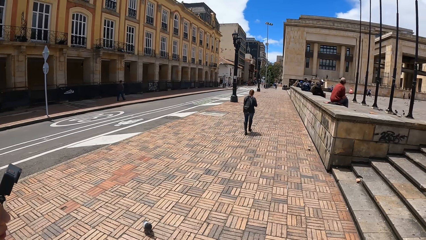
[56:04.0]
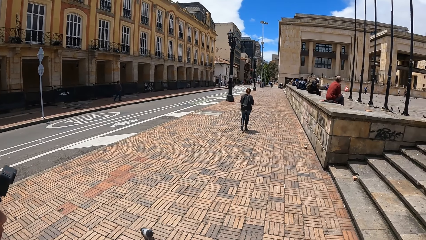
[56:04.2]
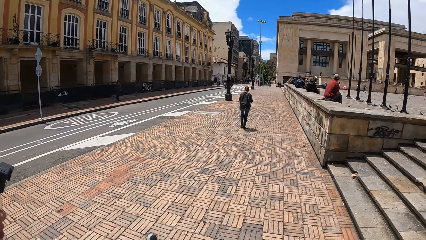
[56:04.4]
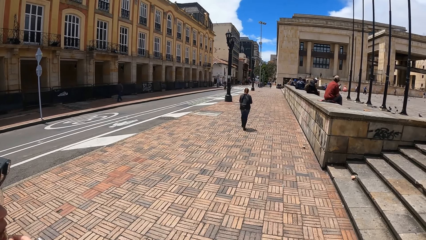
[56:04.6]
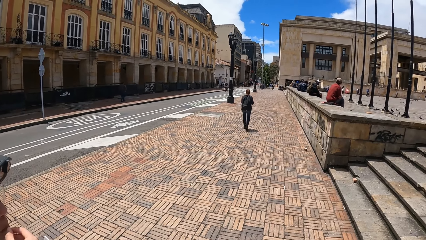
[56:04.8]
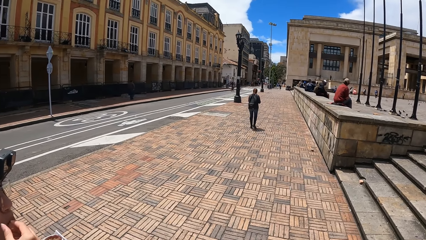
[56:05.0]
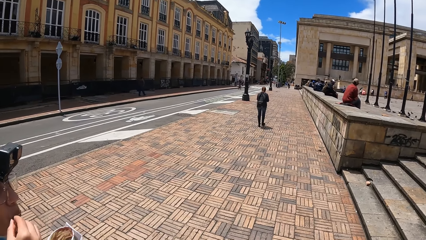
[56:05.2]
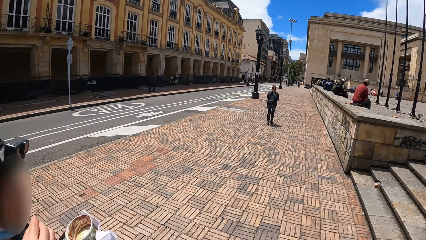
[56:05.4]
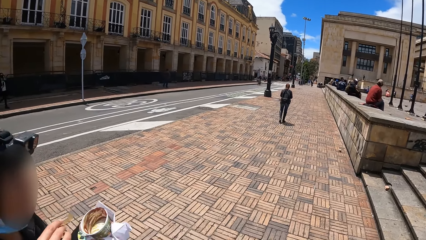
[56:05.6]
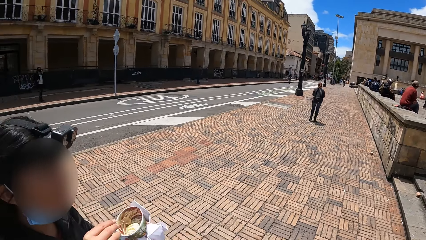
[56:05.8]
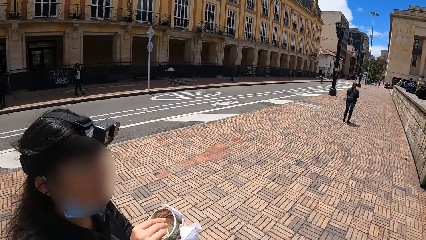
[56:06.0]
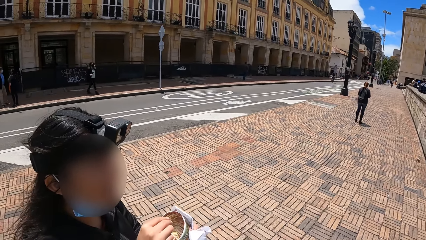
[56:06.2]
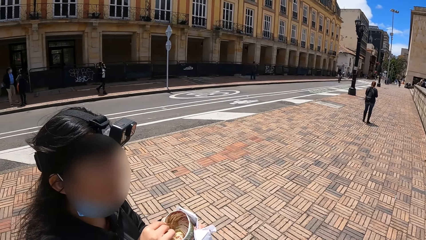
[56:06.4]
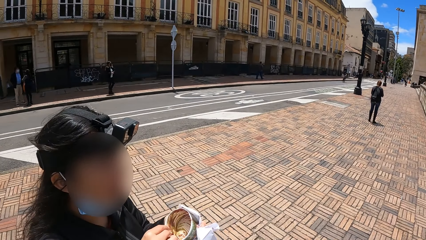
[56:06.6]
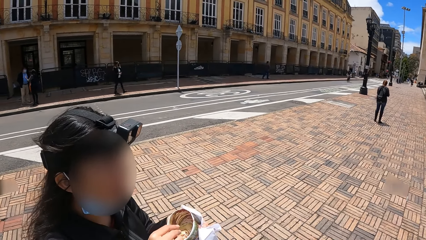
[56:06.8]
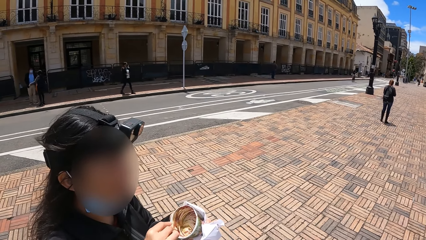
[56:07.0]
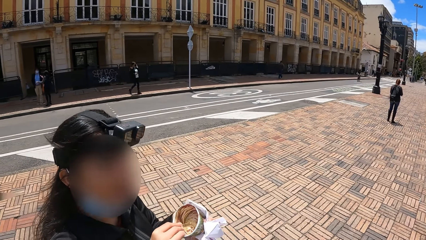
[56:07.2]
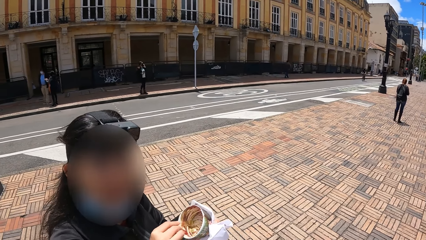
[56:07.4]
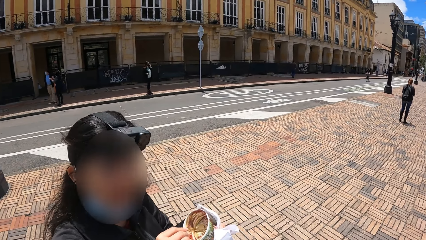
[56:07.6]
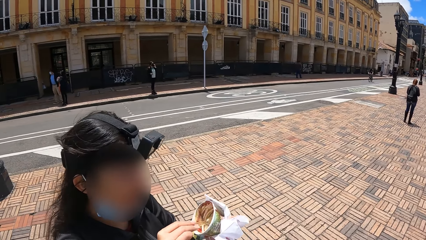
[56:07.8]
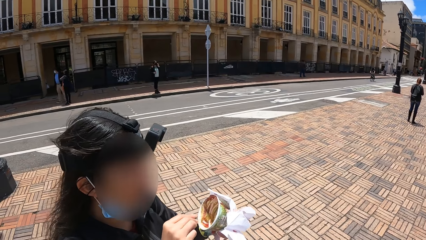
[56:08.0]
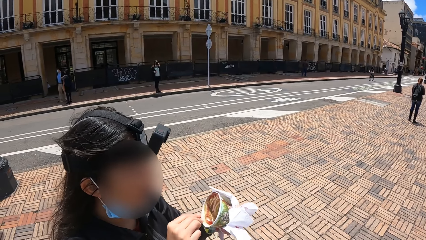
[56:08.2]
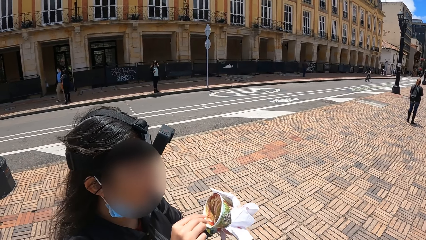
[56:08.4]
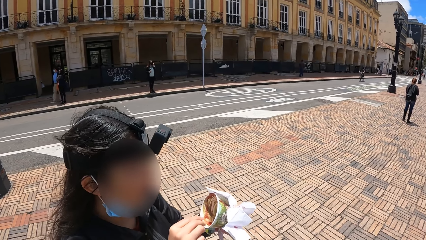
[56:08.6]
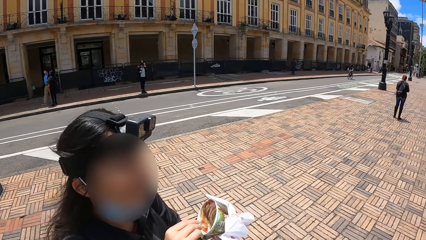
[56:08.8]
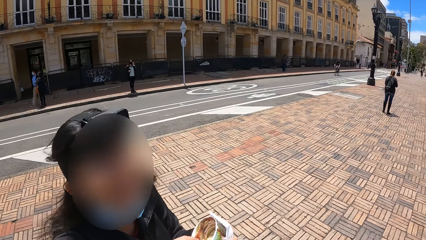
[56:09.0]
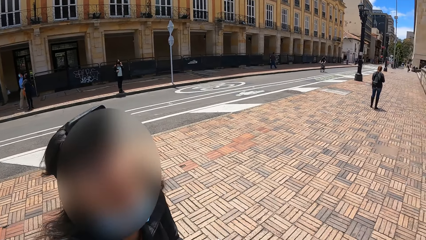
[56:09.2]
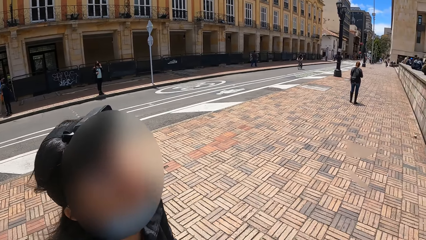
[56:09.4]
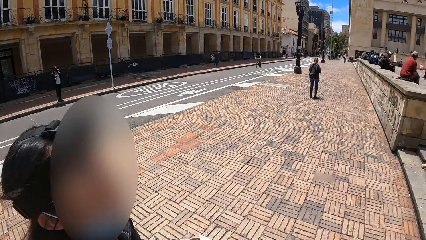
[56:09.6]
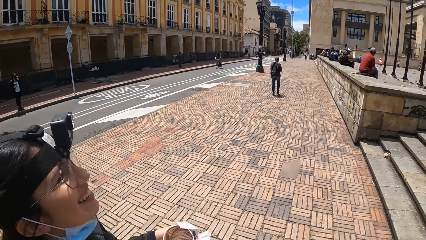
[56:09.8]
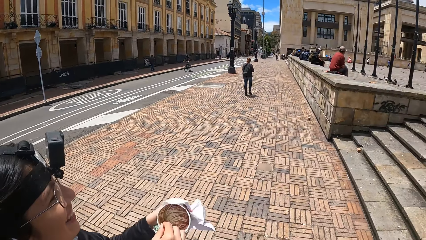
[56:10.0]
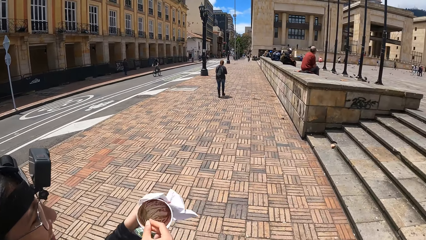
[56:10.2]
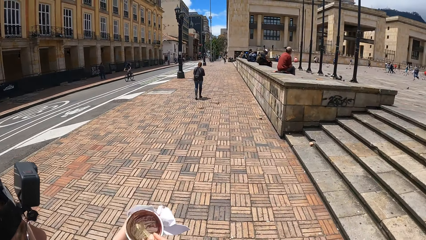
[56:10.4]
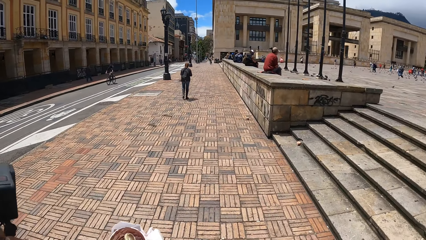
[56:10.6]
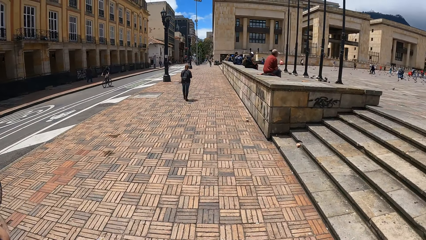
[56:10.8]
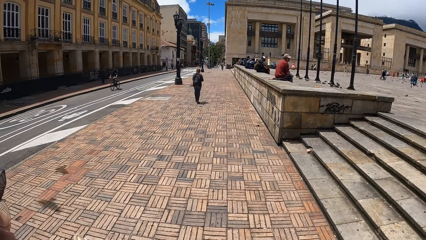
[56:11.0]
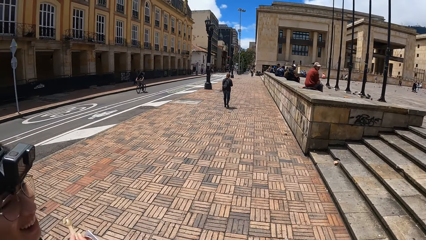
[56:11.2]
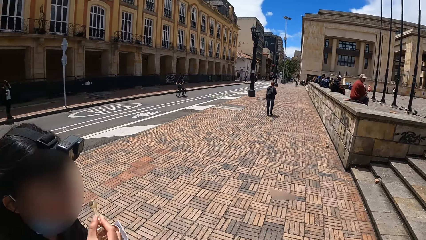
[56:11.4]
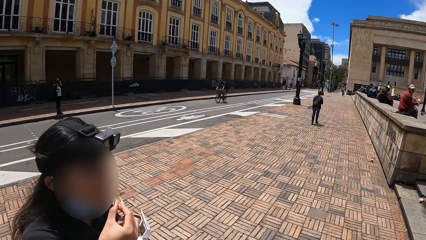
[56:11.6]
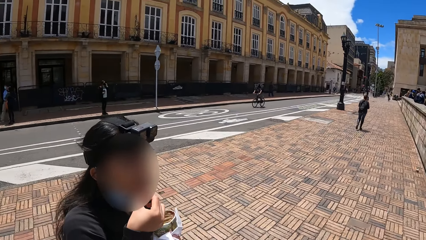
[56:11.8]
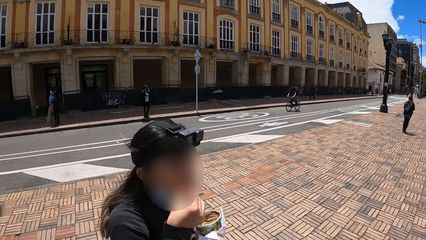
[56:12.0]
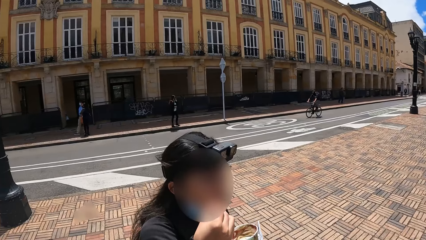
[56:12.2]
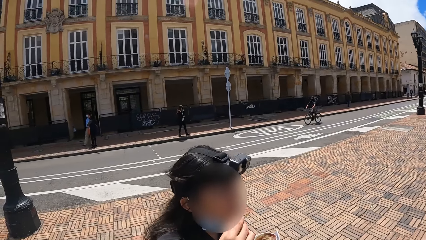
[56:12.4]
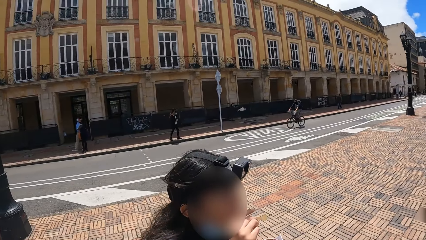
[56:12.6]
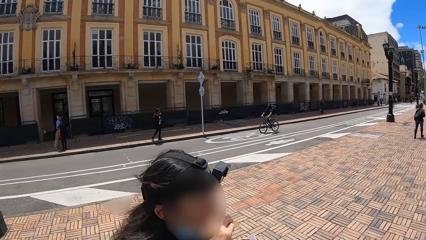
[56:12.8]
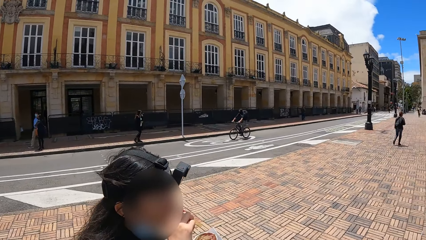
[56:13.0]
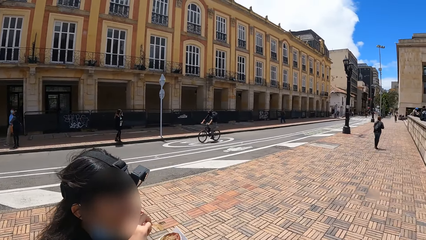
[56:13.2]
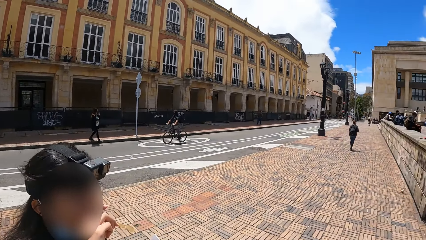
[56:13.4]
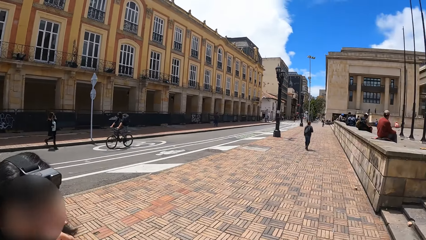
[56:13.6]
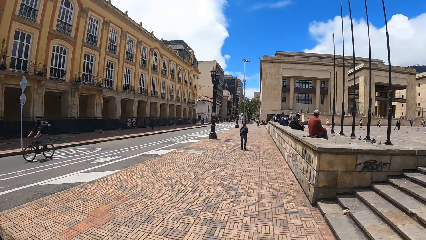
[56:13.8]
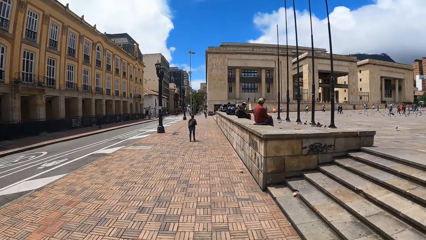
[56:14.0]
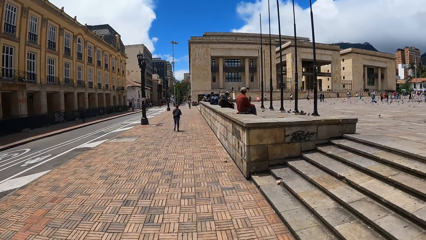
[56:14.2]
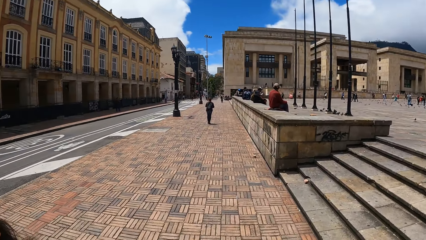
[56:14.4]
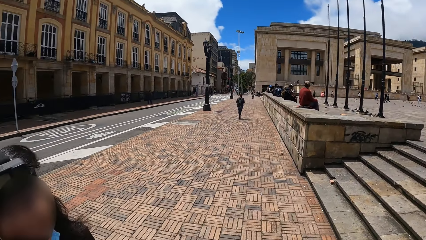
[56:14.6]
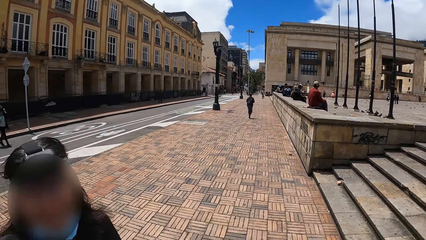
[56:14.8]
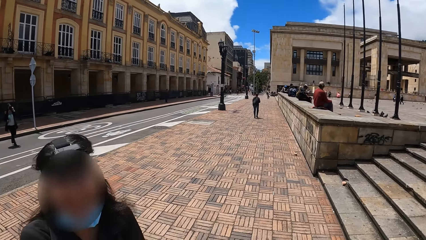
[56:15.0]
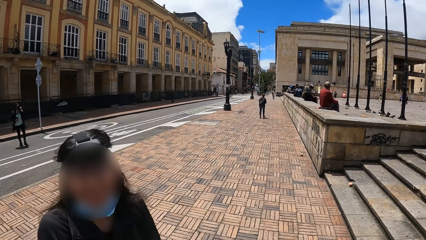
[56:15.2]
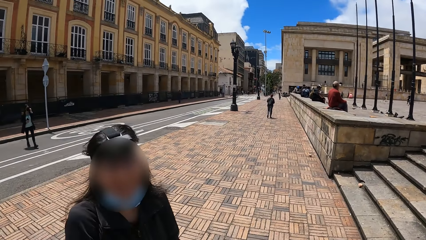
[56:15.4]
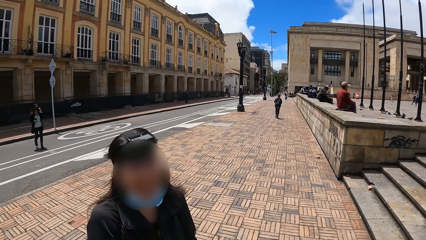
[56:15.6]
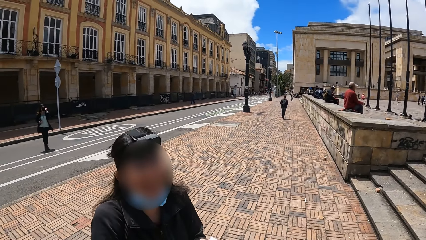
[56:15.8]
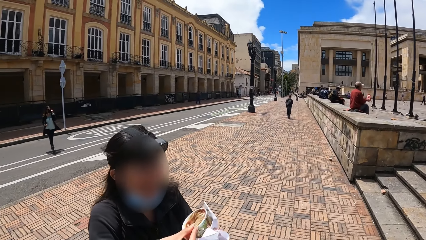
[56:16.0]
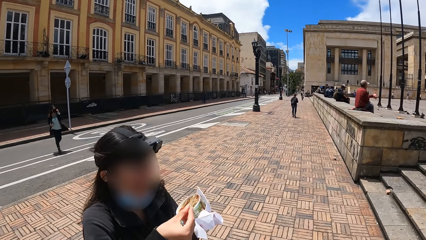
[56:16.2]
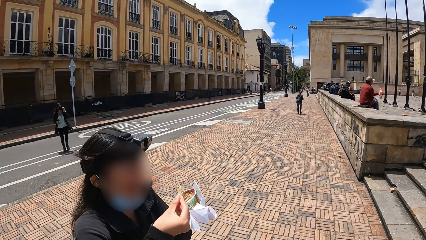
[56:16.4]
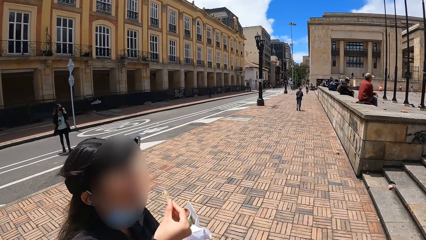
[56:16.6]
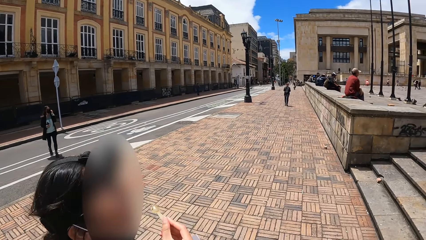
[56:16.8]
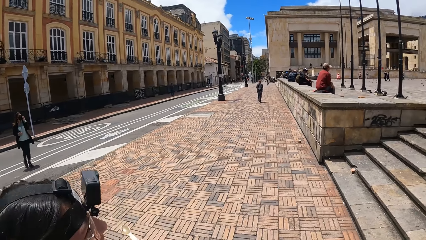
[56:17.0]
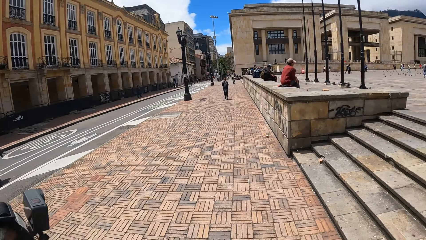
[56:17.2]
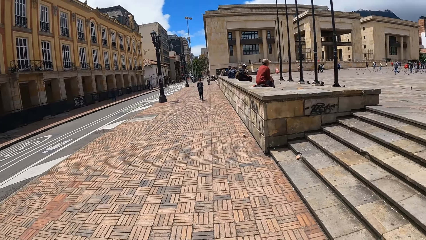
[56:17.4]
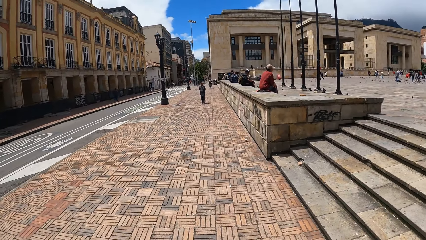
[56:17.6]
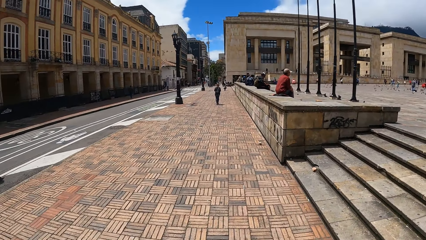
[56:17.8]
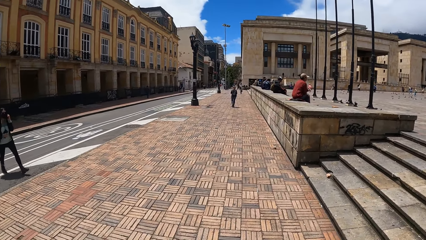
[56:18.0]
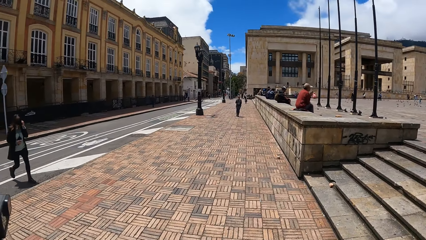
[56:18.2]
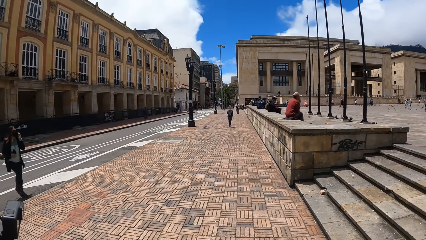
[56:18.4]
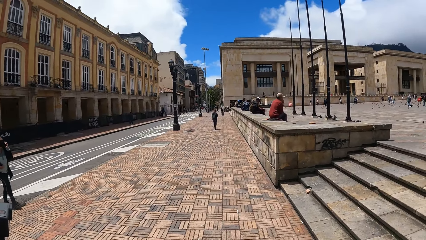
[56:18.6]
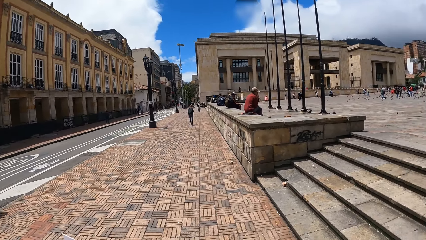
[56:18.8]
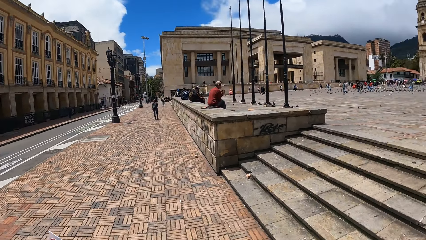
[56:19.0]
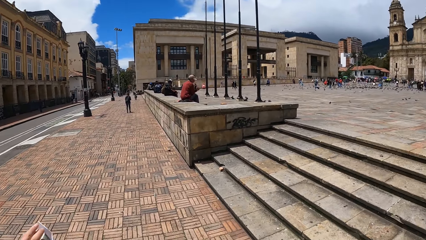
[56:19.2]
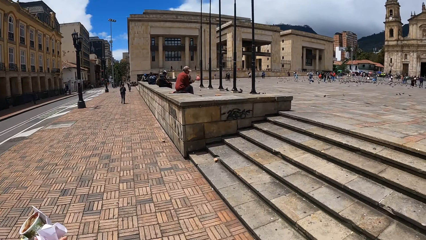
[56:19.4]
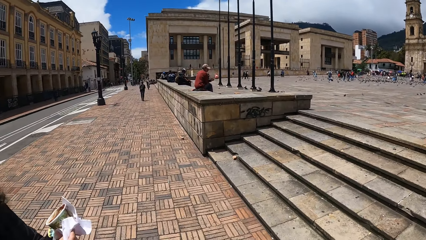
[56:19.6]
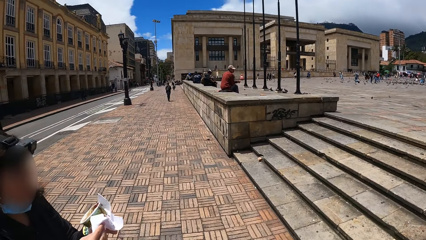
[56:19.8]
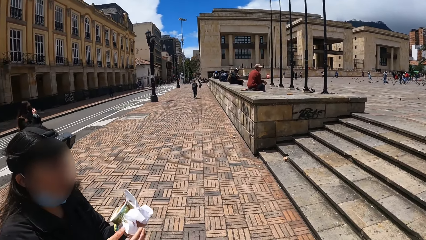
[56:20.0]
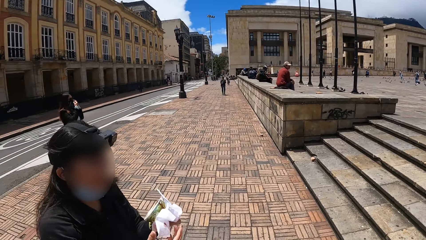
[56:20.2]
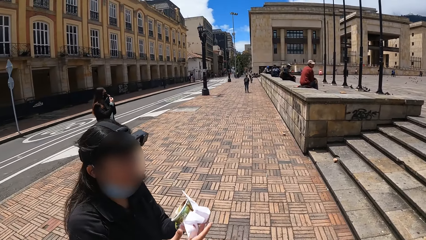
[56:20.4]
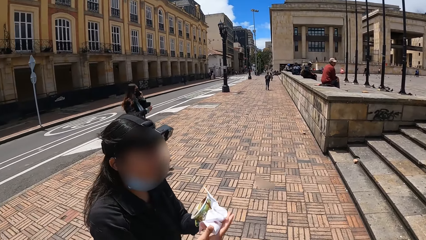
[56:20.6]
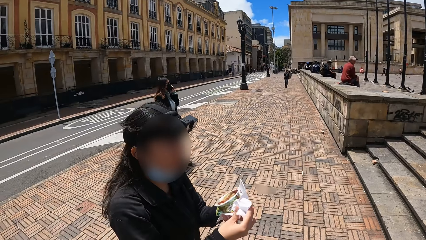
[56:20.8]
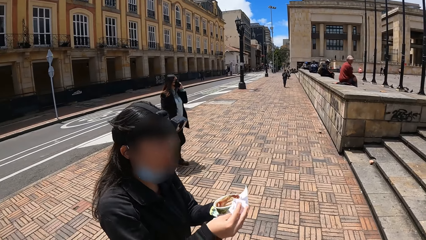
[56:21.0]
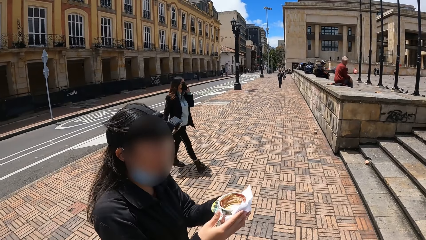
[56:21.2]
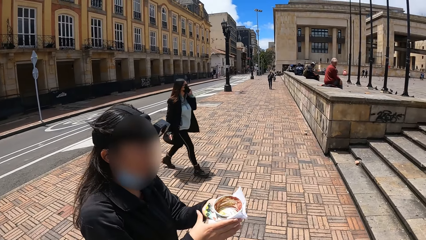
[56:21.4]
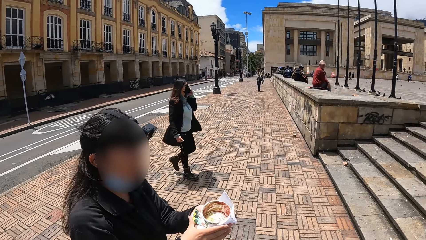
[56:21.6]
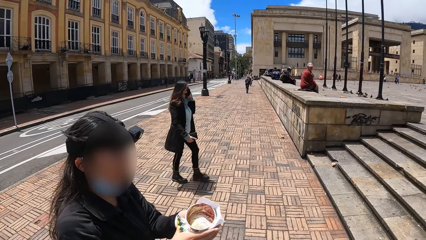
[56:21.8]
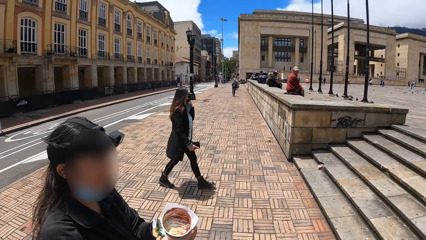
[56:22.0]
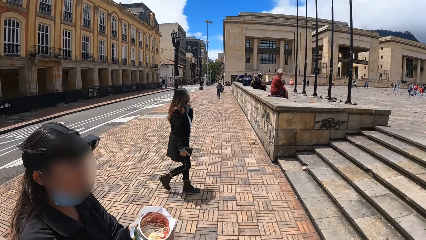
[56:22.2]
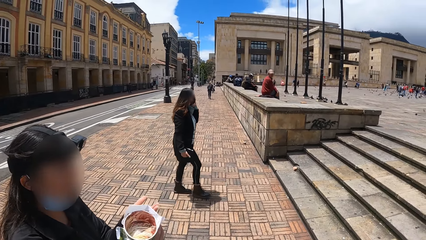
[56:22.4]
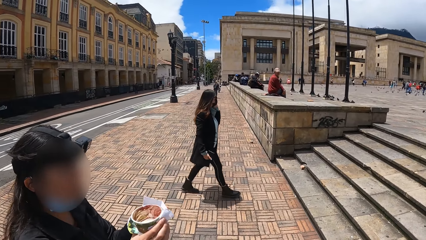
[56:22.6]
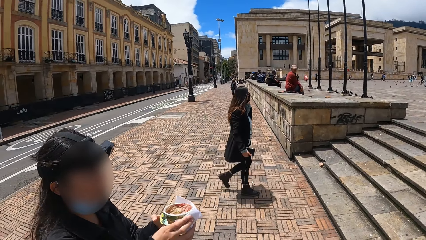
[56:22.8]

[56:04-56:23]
The camera wearer looks around. A person eats food. The camera wearer looks around. The person scoops the food with a spoon. The person scoops the food with the spoon again. The camera wearer interacts with the person. They look around. The person eats the food. The person wipes the mouth with the right hand. The camera wearer looks around. They interact with the person. The person eats the food. The camera wearer looks around. They look around again. The person wraps the container.
